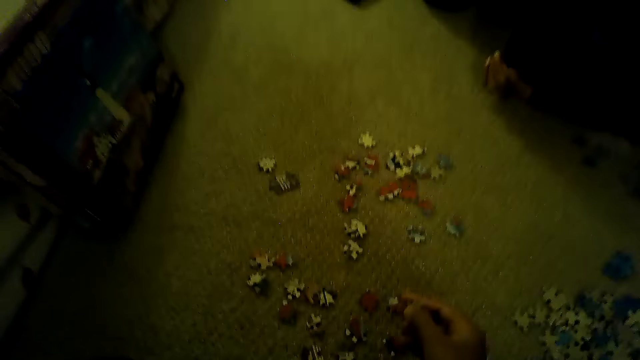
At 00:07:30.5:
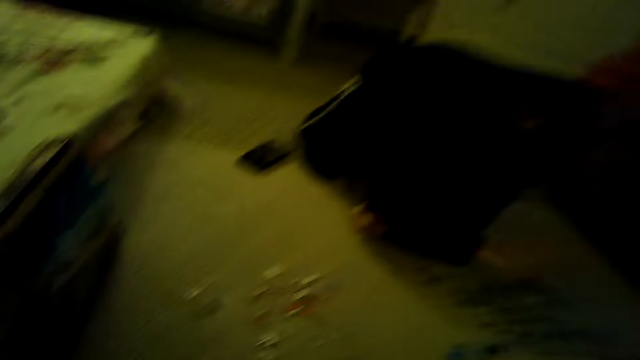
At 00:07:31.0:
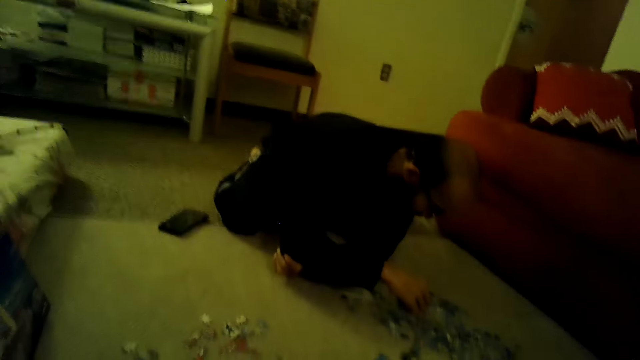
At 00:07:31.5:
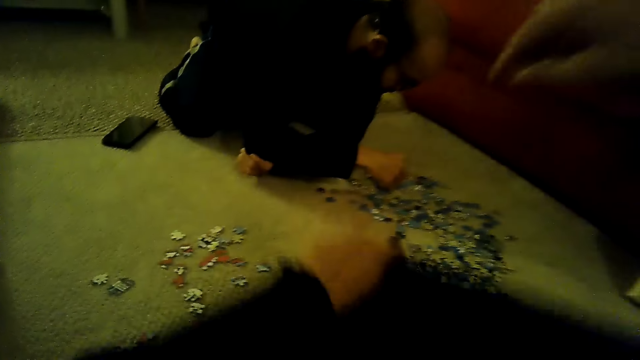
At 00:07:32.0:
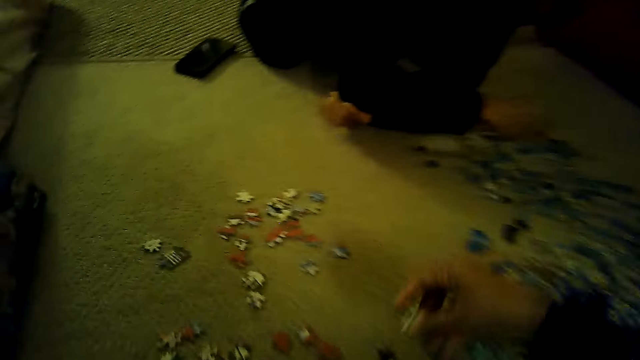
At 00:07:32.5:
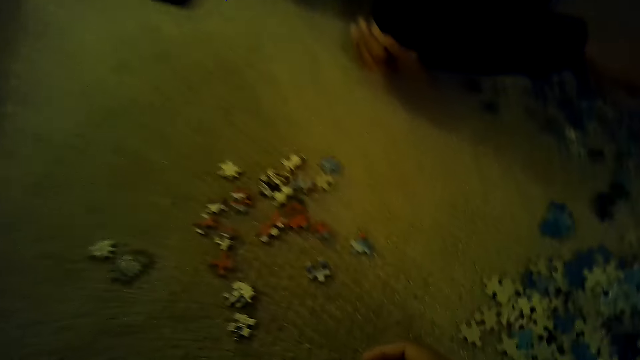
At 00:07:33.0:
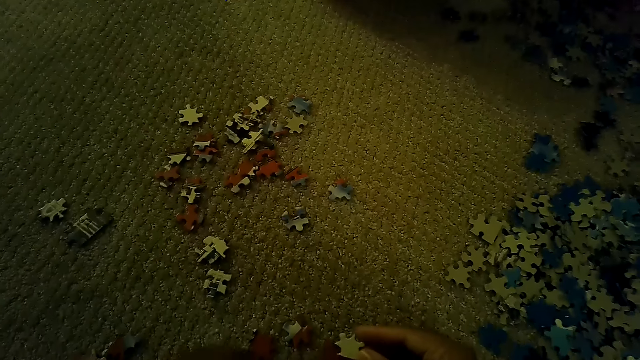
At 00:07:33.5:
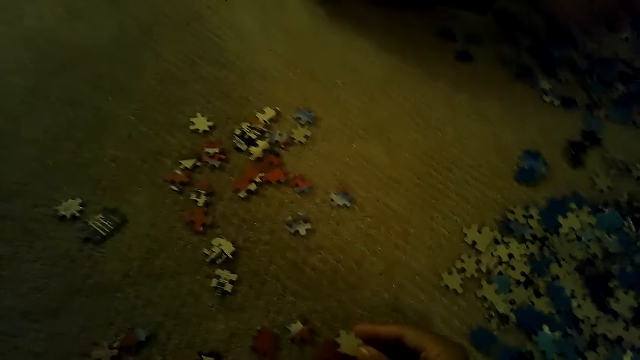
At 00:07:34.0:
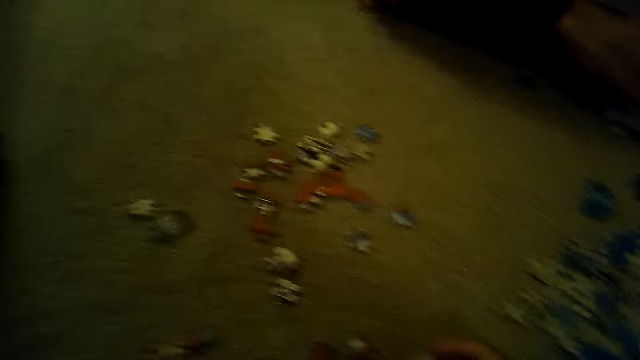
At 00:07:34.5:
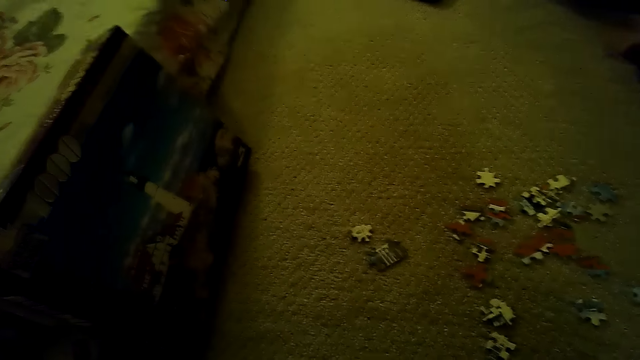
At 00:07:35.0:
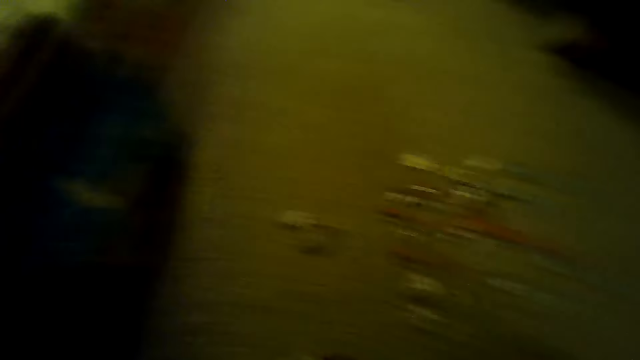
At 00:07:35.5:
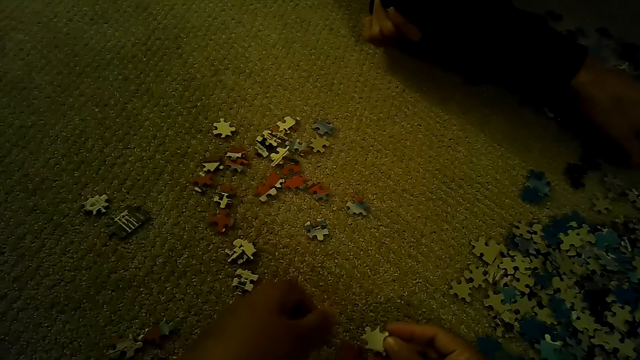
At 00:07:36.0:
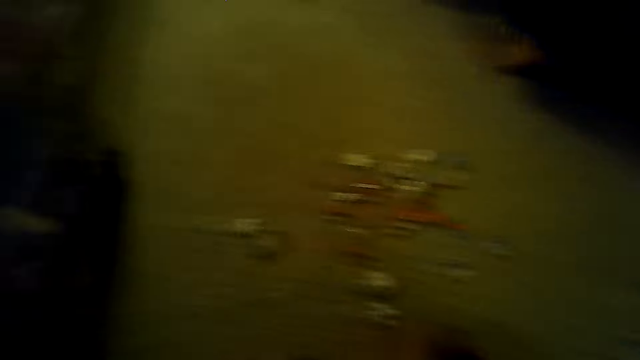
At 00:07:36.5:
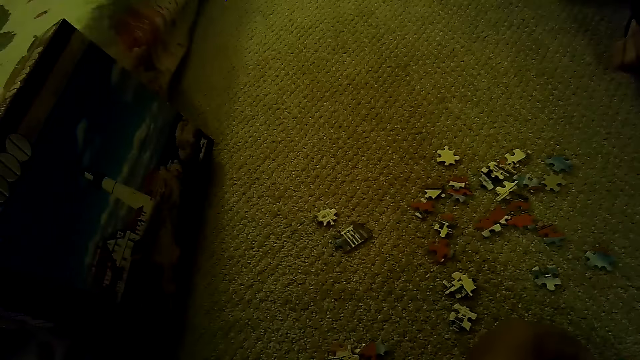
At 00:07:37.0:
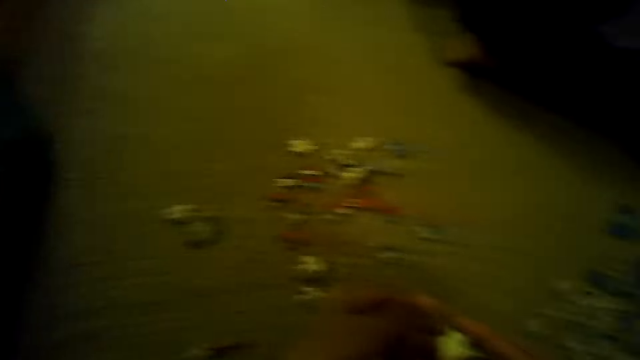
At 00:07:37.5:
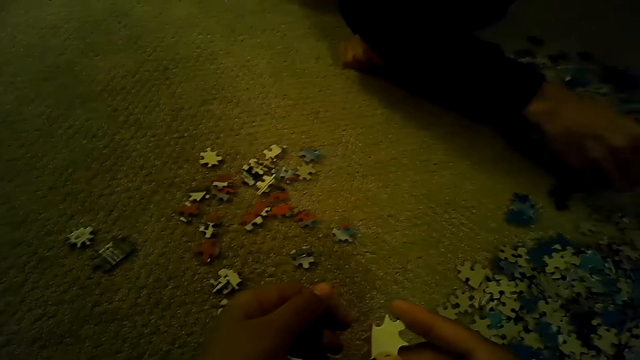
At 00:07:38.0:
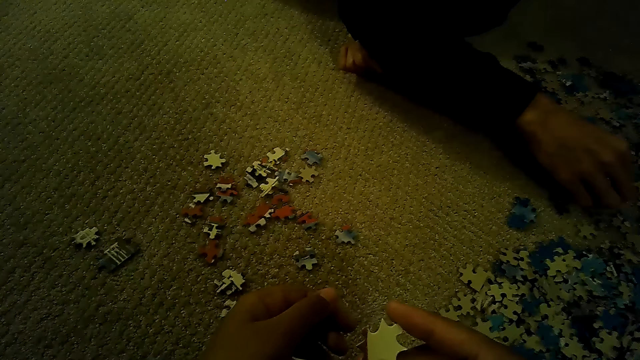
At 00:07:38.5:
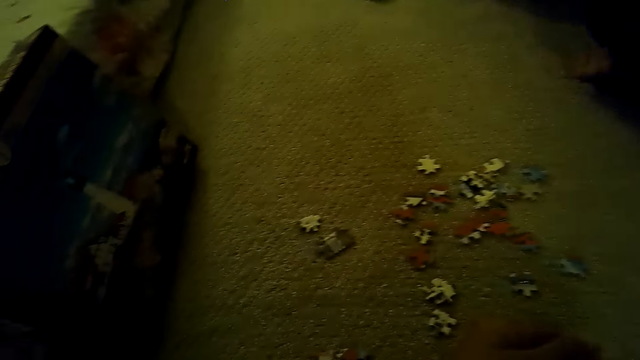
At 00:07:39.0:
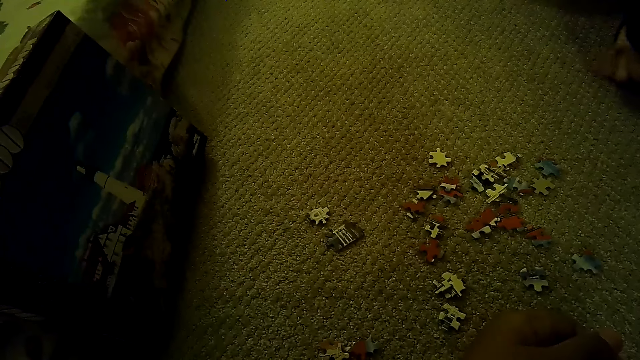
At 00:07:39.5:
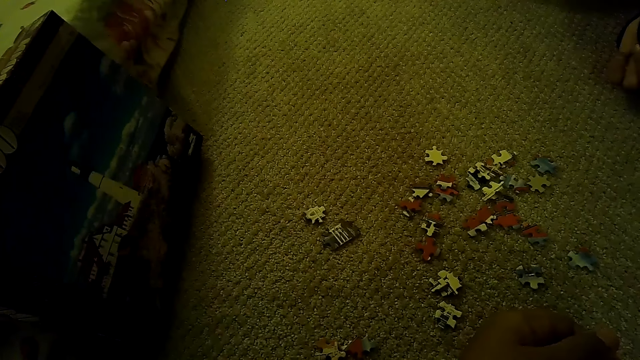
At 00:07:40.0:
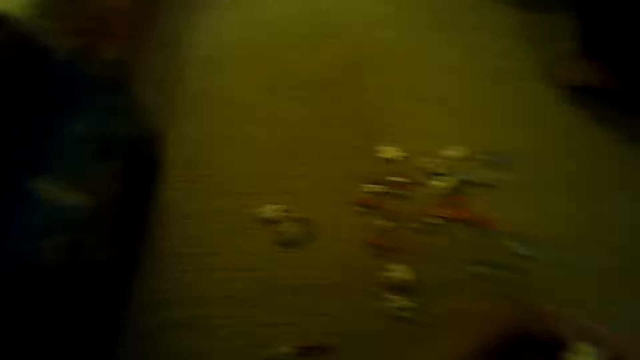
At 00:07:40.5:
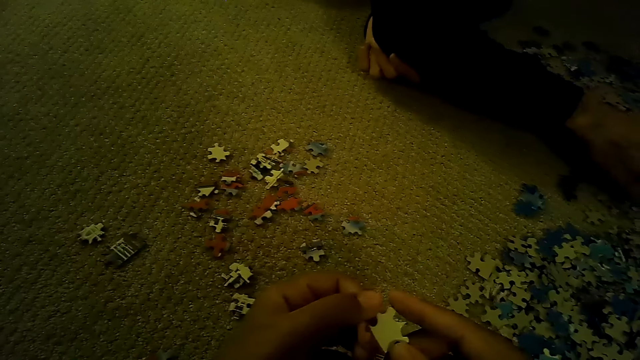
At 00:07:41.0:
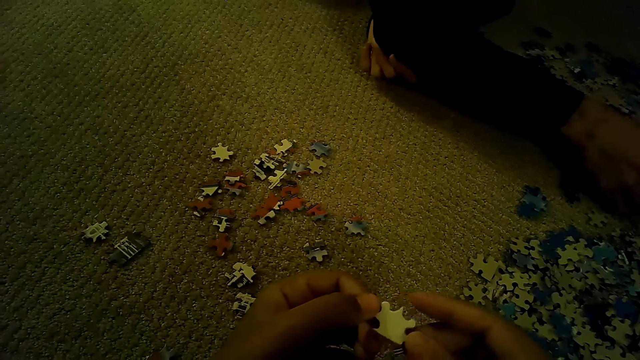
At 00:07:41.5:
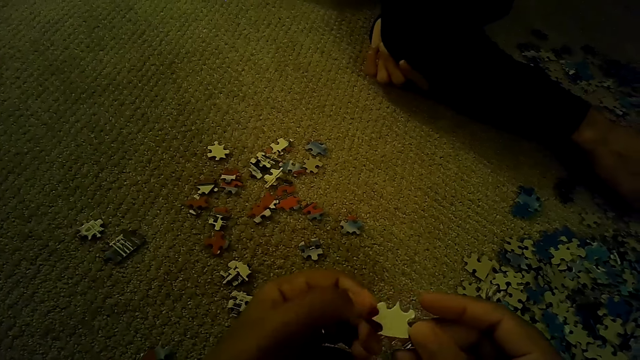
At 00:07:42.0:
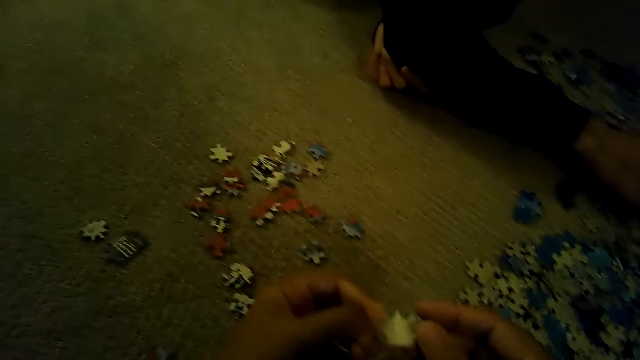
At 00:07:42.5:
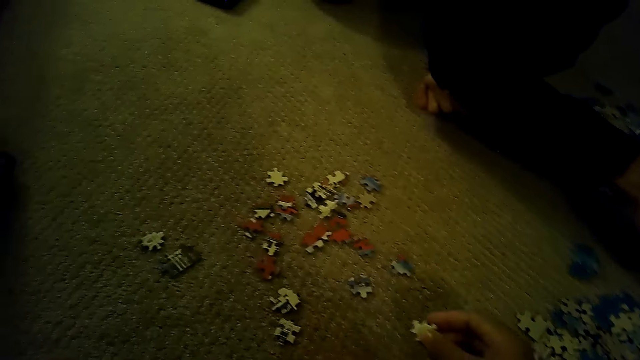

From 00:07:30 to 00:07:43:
The camera wearer stares at a man. They sort the pieces of a jigsaw puzzle. They stare at the box. They look around. They stare at the pieces of the jigsaw puzzle. The man plays the jigsaw puzzle. The camera wearer stares at the box. They stare at the pieces of the jigsaw puzzle. They play the jigsaw puzzle.

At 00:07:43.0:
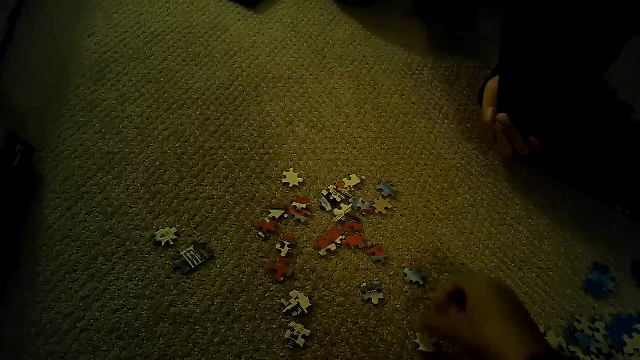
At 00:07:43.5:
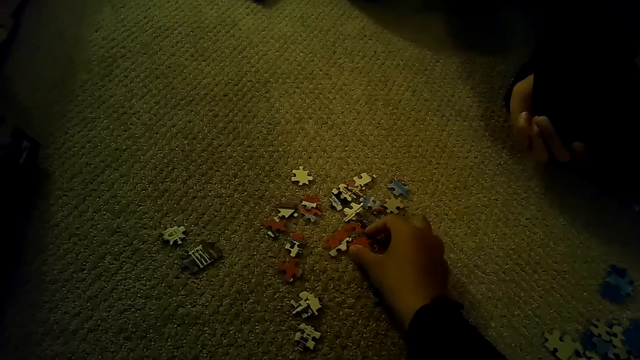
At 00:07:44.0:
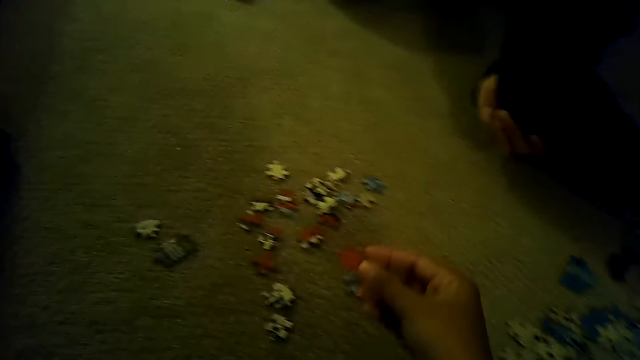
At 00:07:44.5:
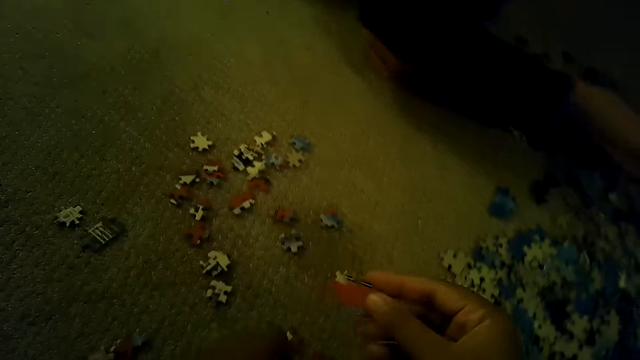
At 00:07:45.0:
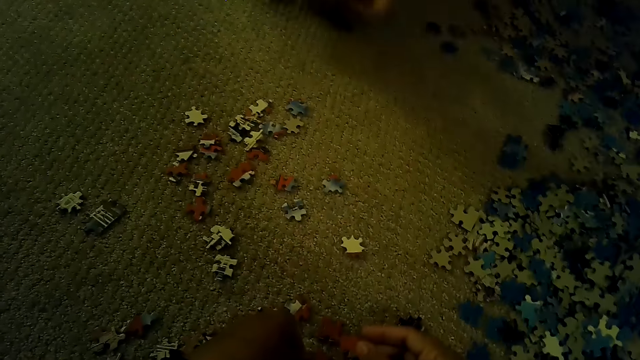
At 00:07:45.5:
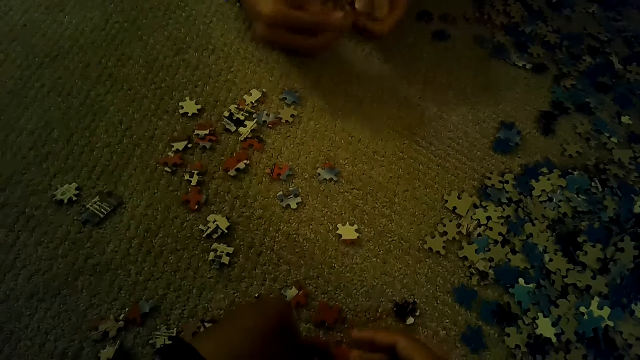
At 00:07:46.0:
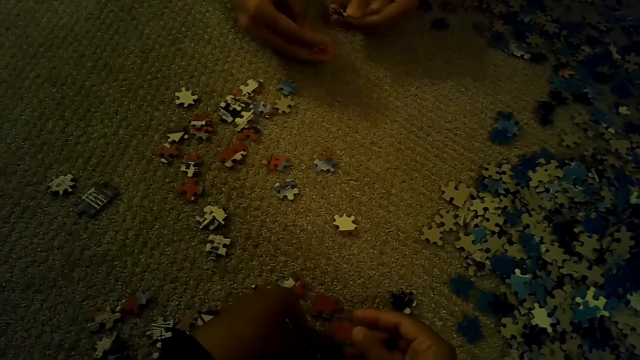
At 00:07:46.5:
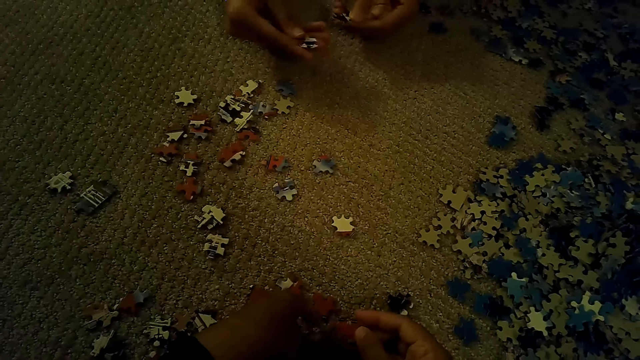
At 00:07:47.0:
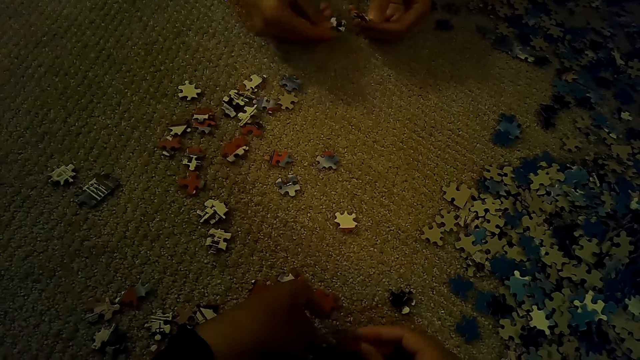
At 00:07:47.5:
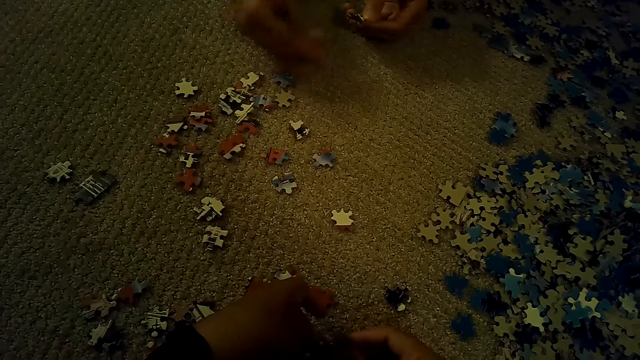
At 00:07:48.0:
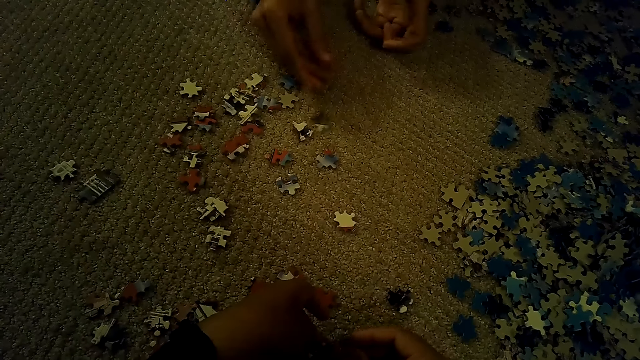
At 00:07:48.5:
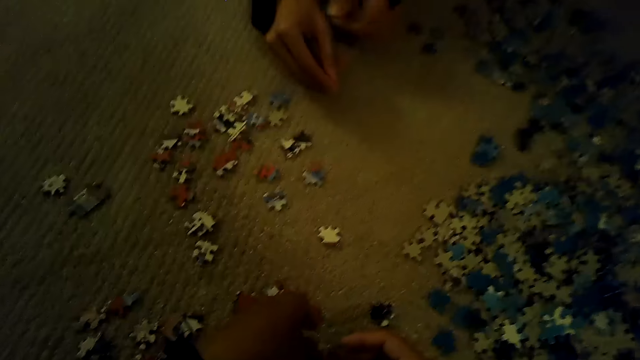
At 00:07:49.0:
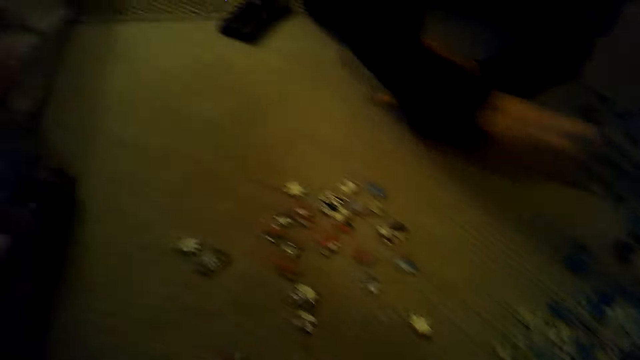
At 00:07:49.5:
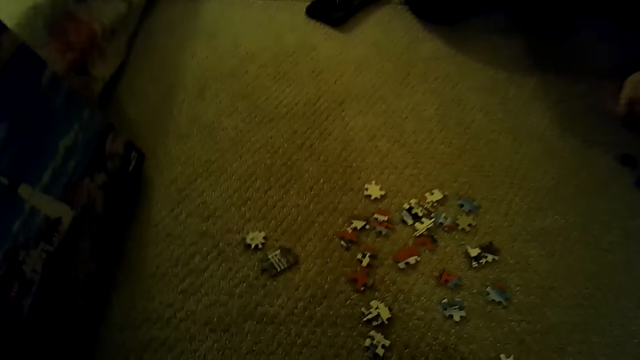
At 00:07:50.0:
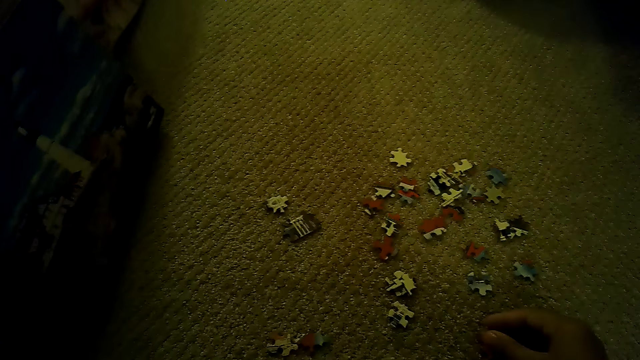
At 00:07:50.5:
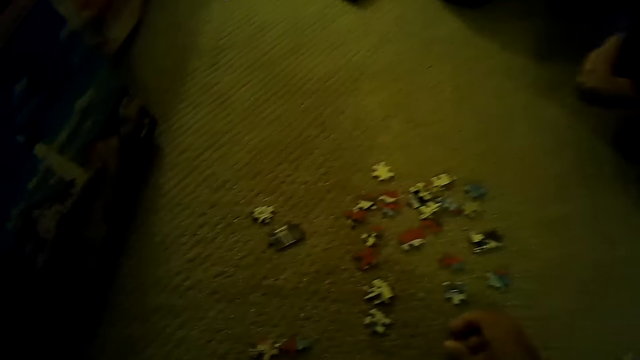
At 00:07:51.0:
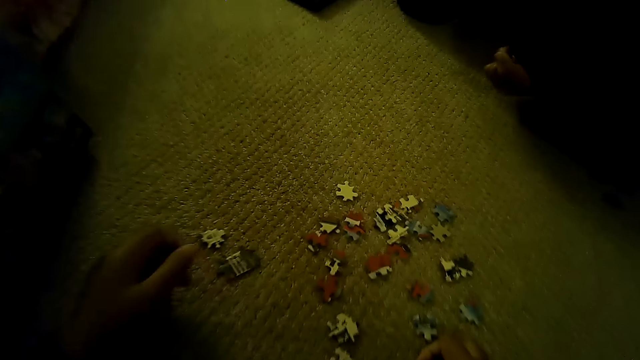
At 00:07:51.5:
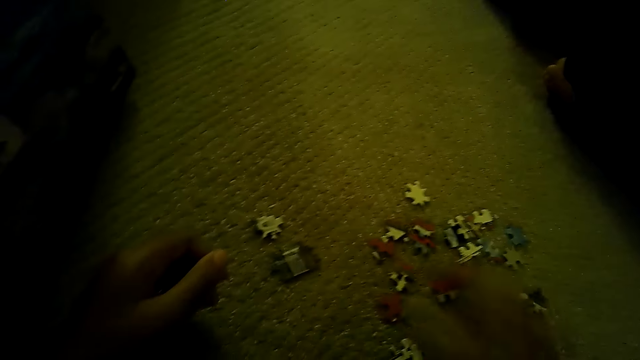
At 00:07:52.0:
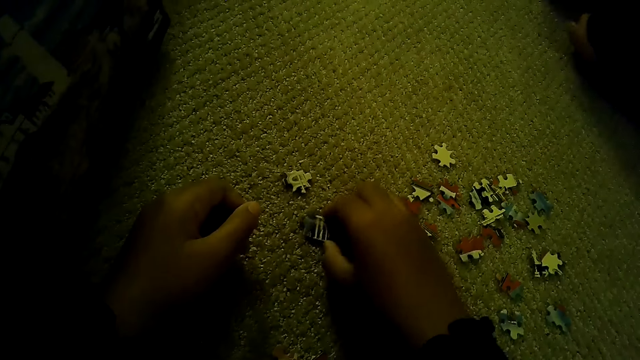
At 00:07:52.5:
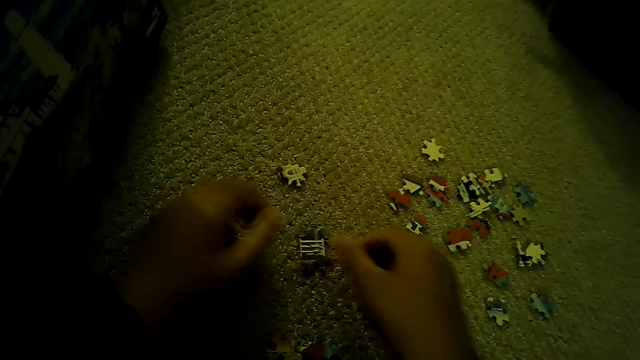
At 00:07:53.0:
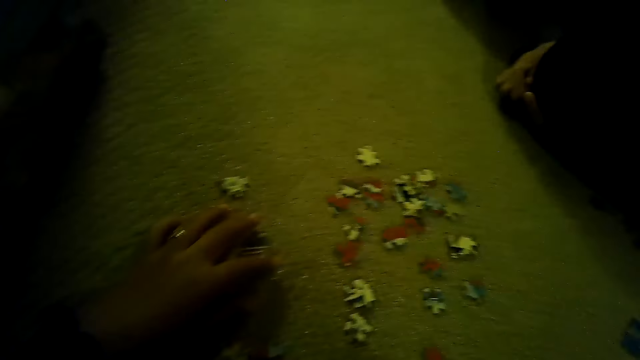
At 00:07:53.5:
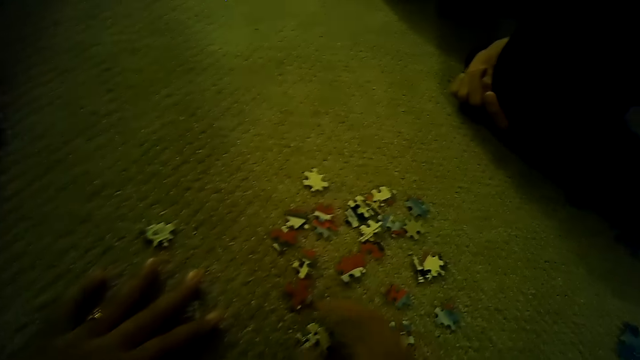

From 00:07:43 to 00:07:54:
The camera wearer sorts the pieces of a jigsaw puzzle. A man sorts the pieces of the jigsaw puzzle and plays the jigsaw puzzle.
